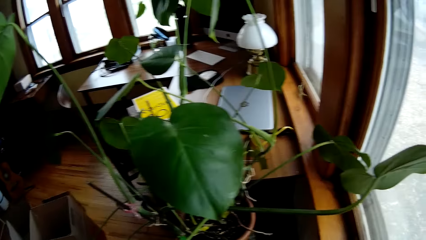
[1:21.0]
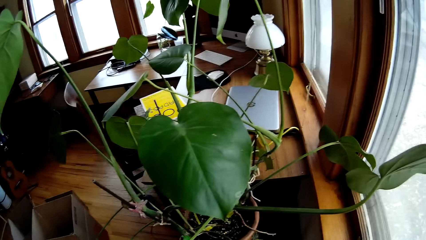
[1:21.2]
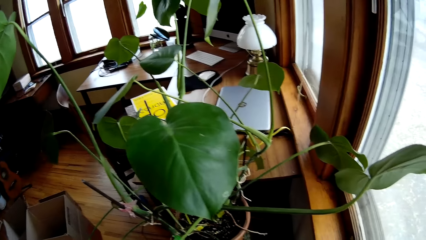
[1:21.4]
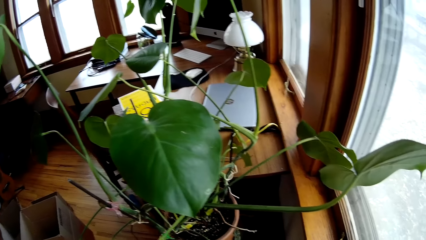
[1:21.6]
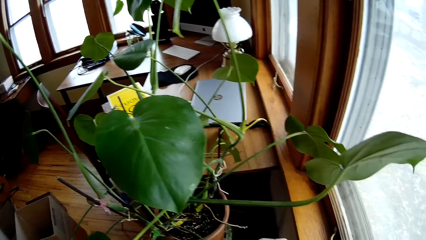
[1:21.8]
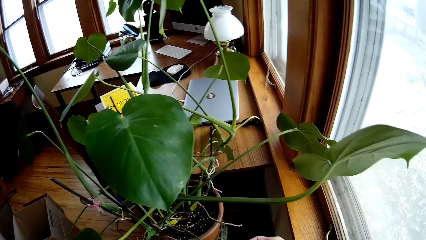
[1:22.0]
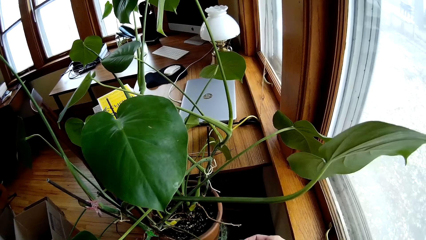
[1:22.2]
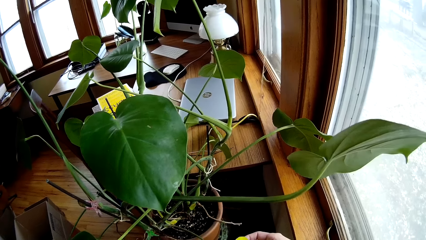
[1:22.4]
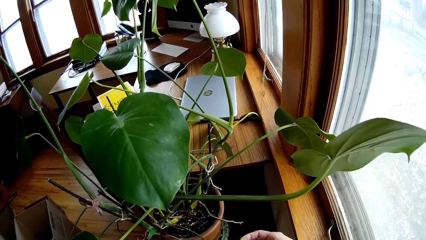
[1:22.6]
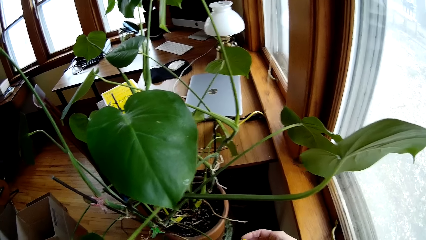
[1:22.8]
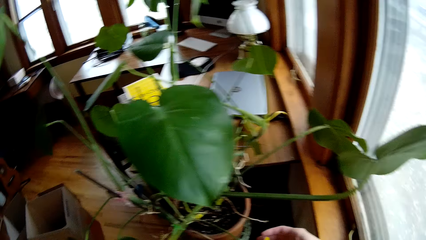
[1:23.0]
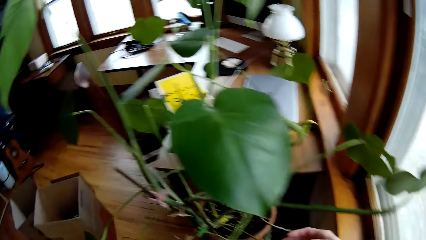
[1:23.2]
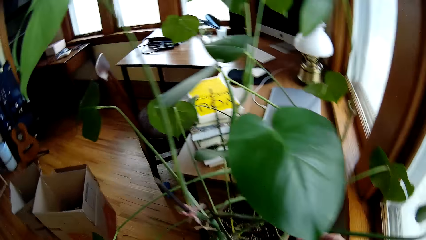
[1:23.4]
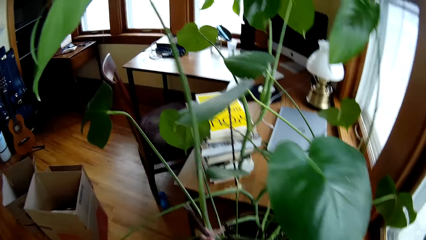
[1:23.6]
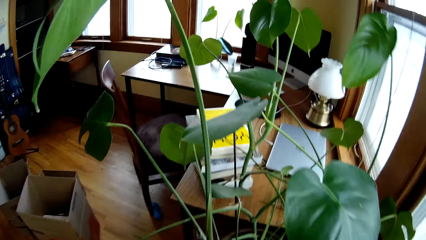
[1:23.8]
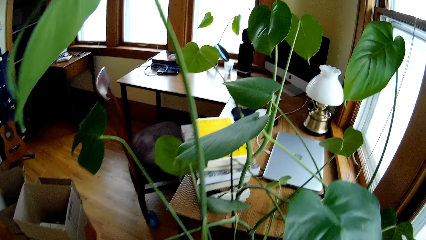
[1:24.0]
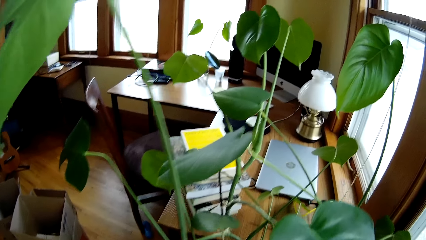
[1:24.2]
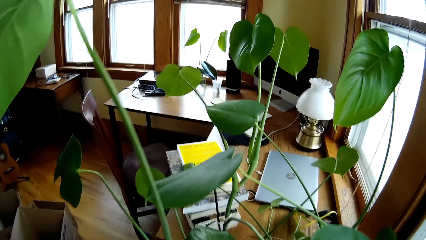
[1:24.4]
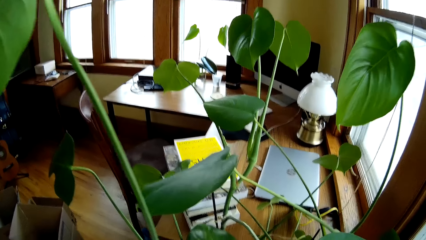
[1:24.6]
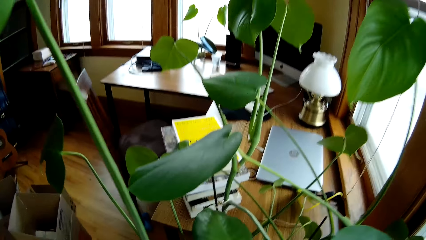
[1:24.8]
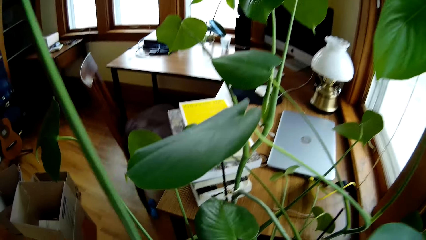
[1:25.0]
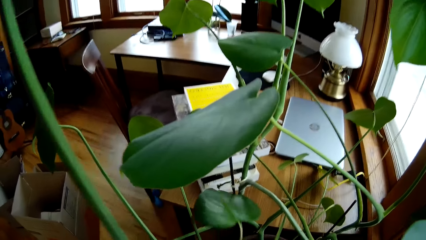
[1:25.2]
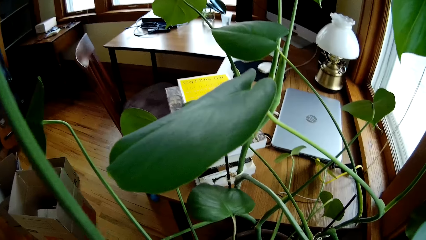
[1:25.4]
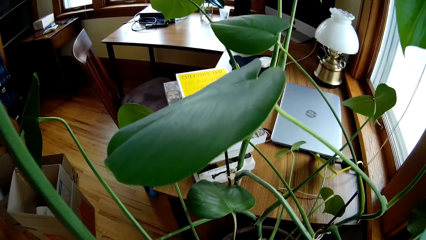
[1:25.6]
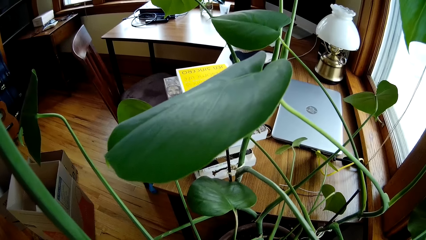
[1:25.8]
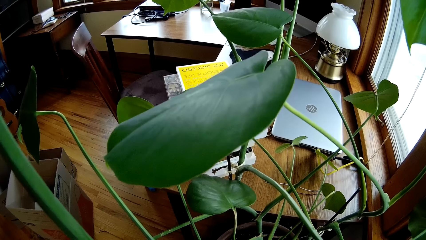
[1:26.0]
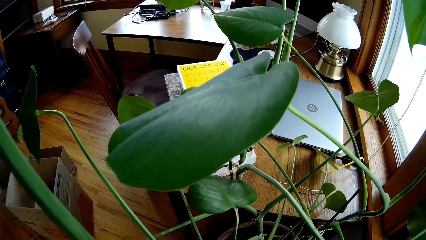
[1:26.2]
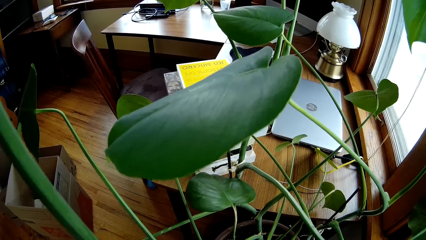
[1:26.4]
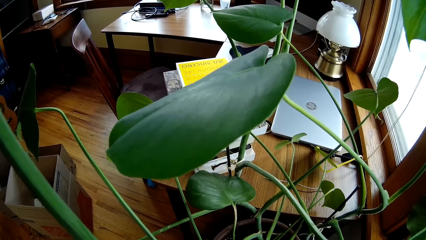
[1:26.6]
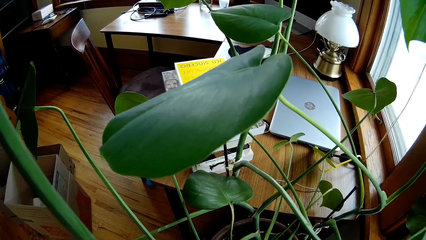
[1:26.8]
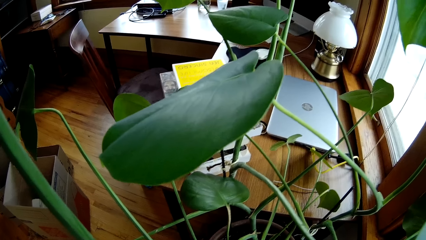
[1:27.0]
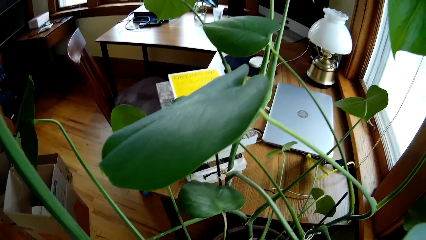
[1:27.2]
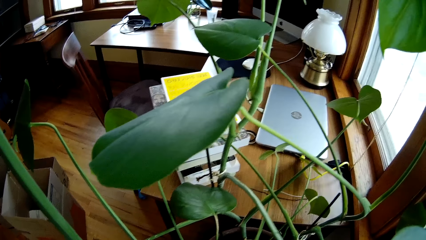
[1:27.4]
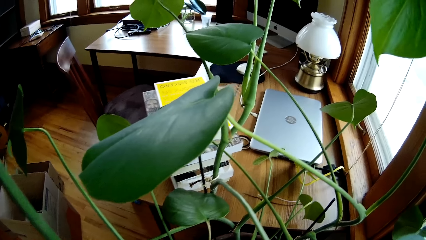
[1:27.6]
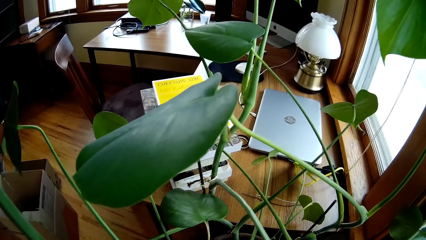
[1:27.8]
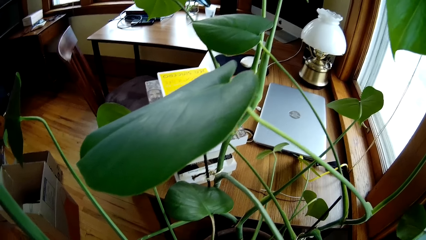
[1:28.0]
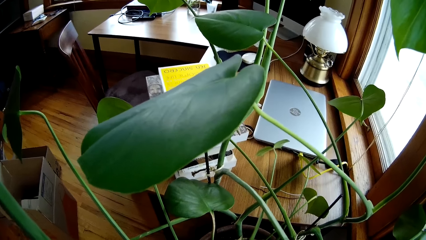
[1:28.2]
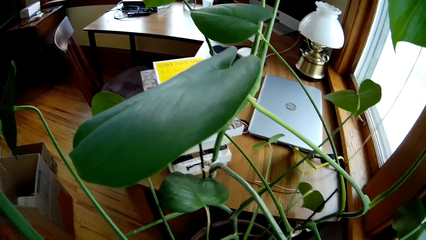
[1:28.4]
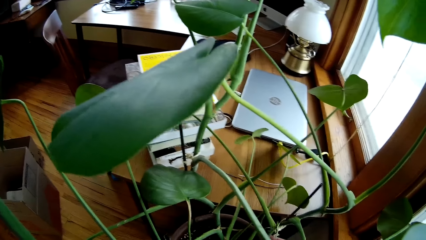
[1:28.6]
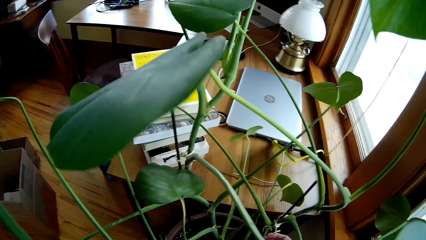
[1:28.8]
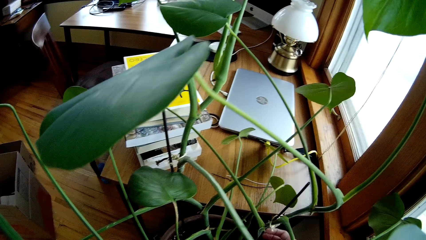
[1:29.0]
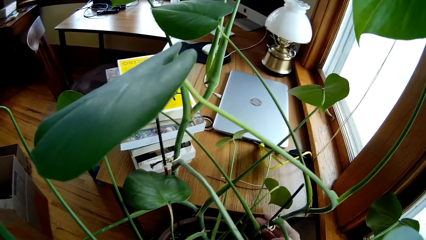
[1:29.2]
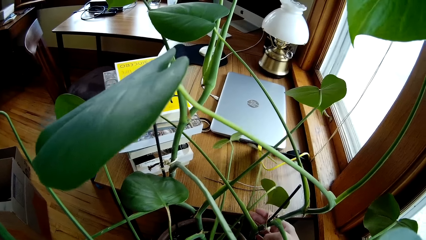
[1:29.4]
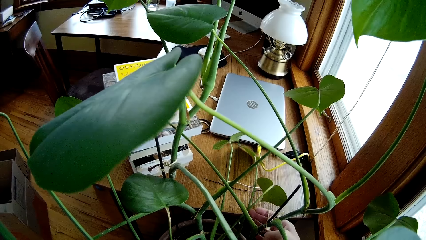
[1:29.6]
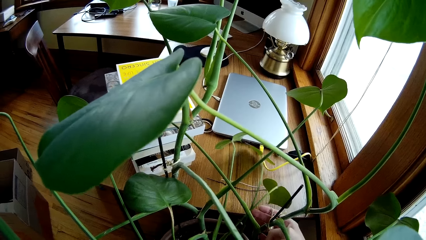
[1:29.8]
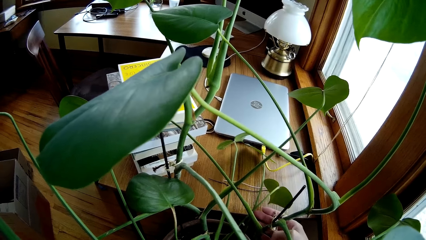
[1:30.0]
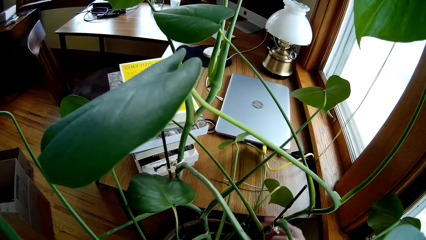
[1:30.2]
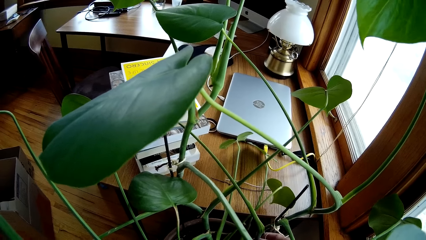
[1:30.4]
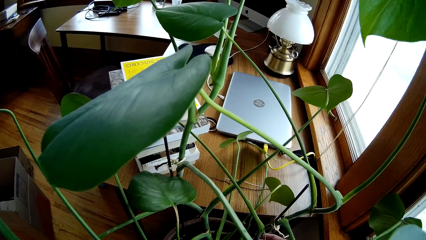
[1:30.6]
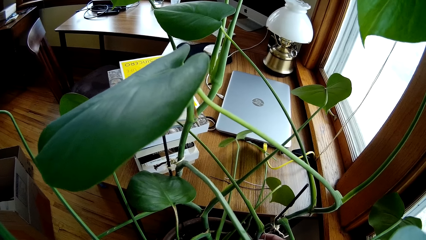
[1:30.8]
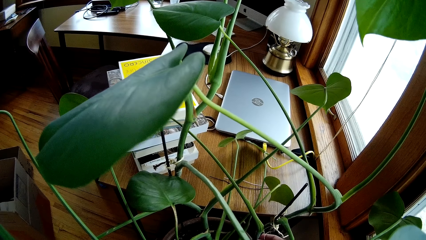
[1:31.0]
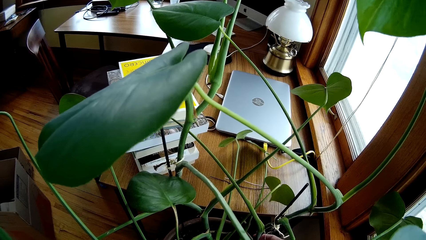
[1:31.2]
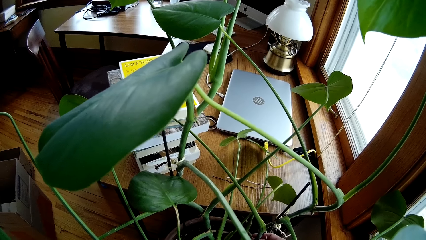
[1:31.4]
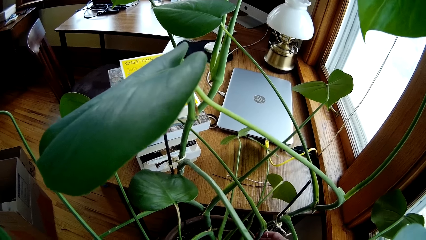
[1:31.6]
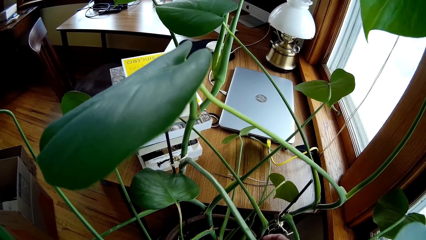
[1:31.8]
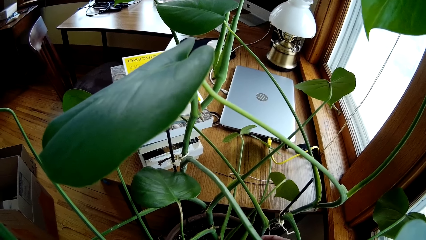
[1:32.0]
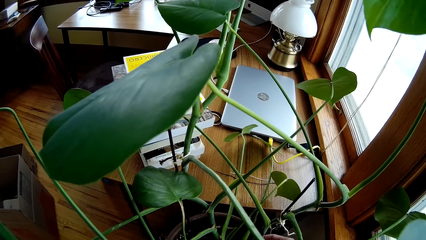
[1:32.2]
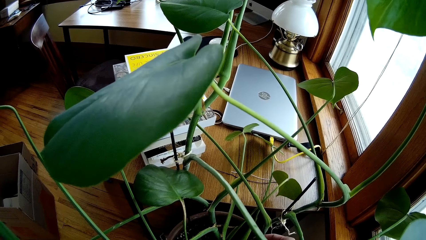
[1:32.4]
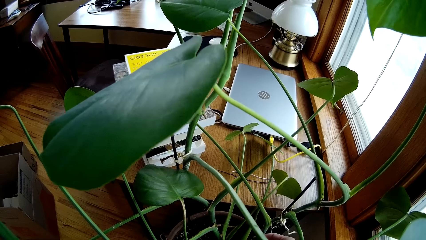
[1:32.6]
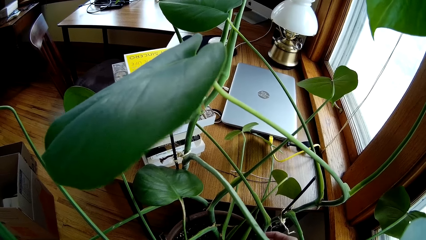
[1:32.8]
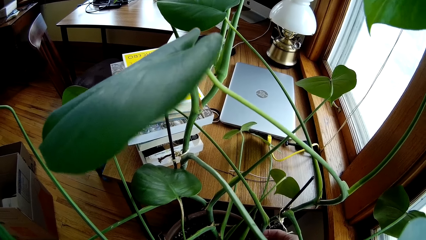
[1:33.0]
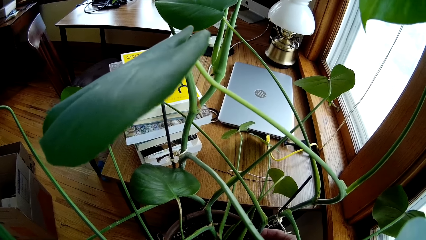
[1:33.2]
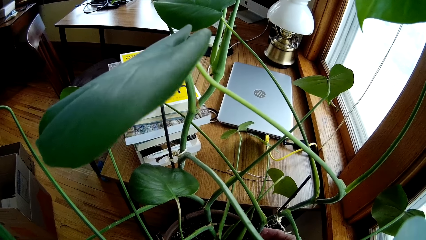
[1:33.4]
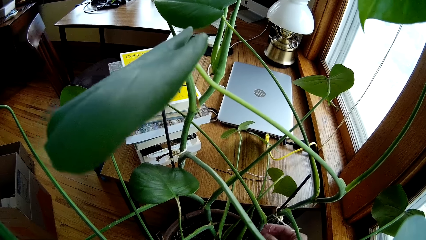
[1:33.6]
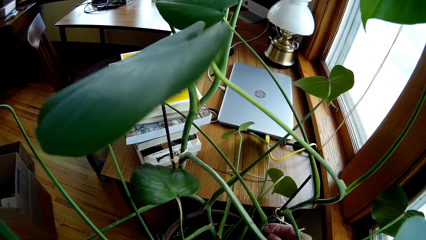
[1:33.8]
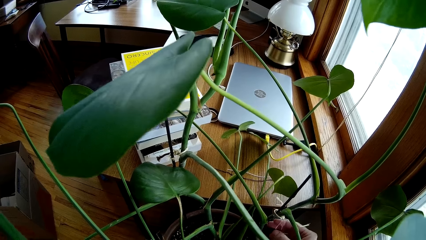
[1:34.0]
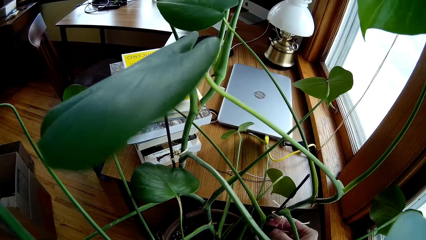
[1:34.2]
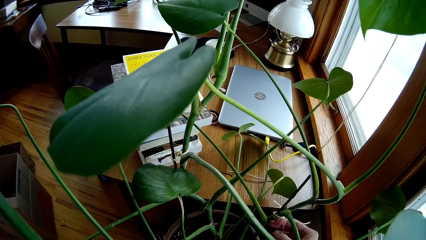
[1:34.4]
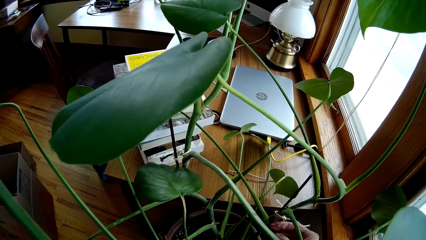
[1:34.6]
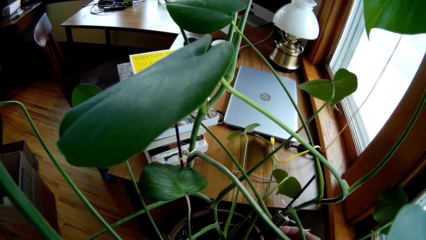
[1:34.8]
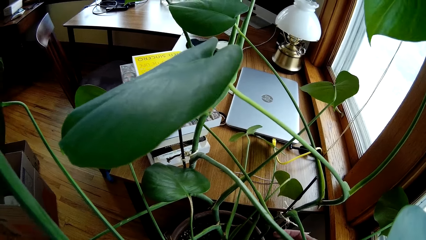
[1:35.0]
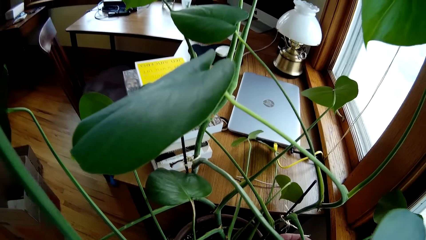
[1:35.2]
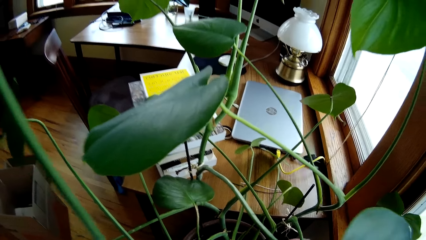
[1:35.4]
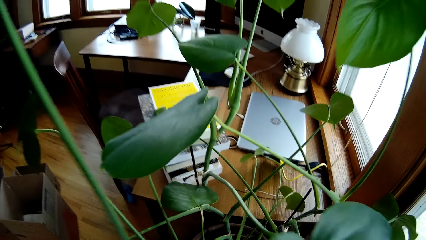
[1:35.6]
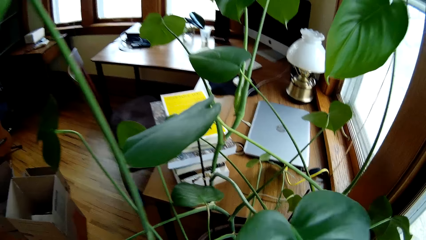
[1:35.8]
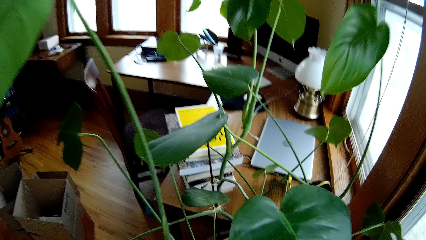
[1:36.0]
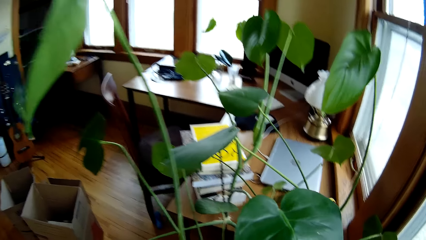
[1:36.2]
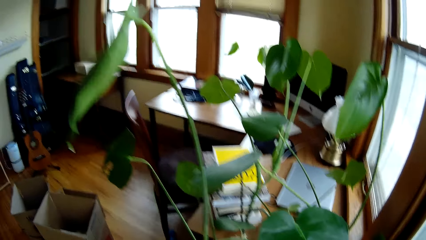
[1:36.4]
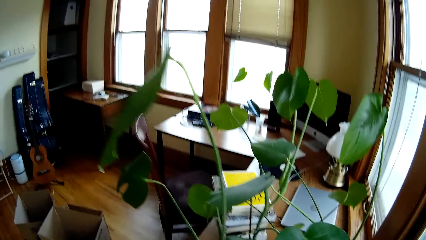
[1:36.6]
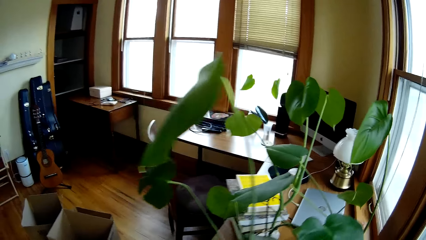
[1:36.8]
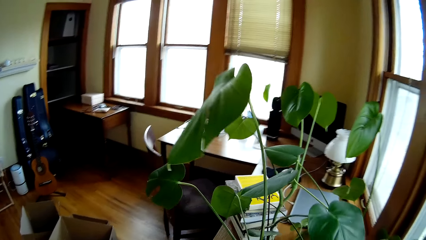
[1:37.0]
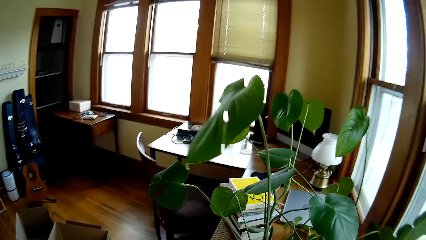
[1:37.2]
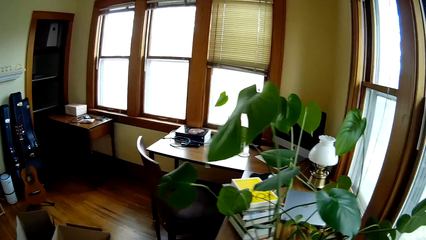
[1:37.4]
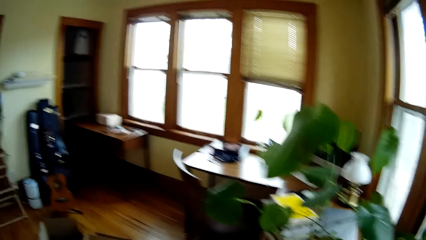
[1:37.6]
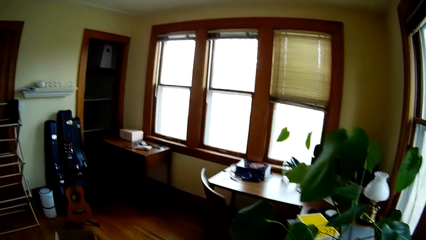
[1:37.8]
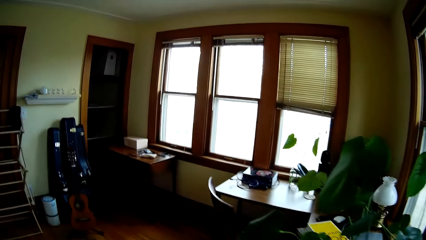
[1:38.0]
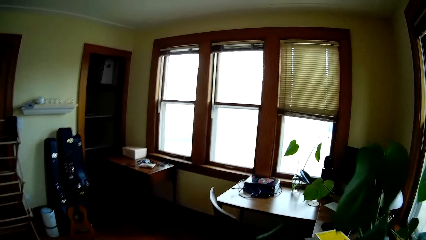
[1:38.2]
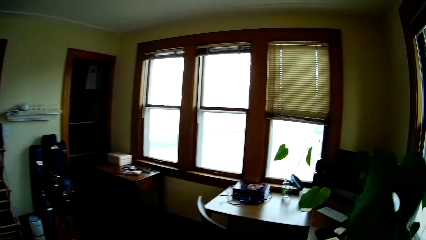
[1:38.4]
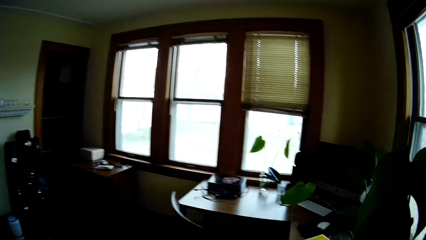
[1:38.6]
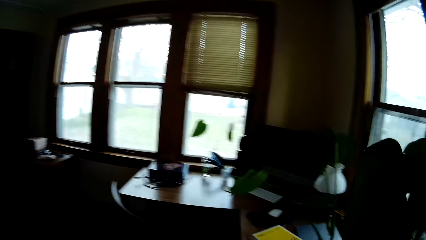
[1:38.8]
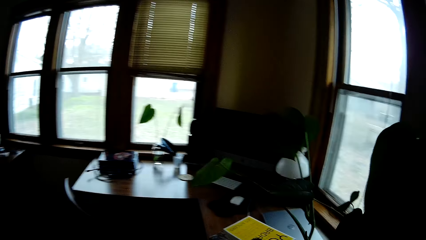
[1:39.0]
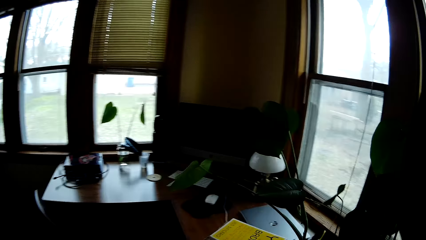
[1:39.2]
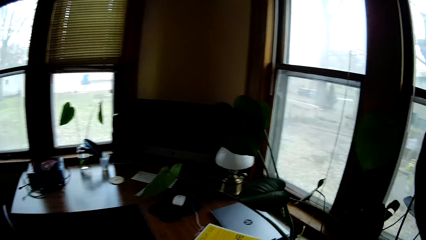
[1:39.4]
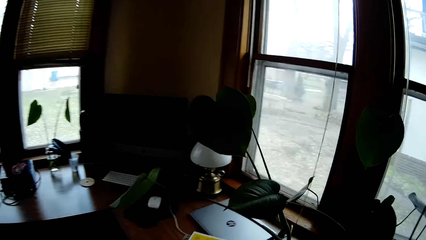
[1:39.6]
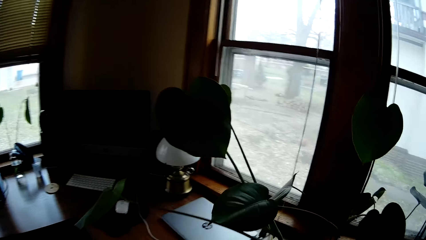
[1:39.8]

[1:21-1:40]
The camera wearer checks the plant stem in the flower pot with her right hand.
